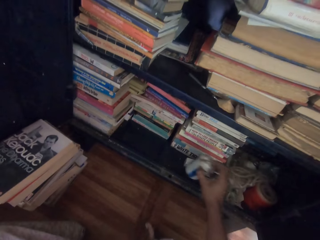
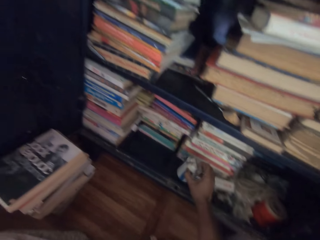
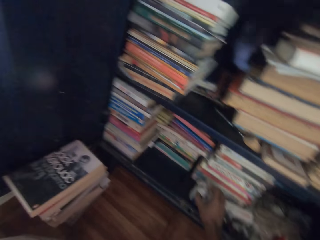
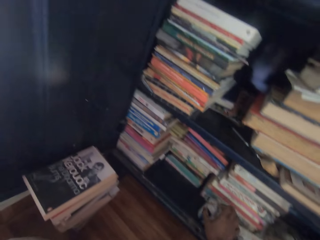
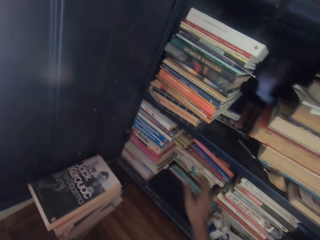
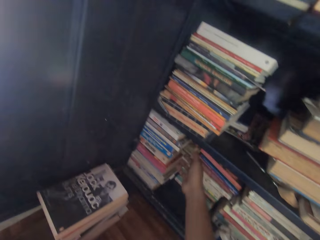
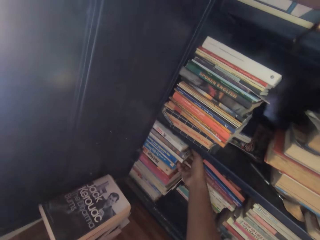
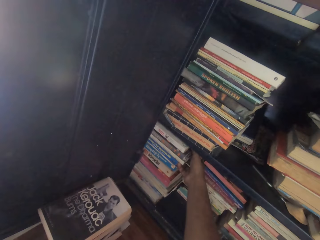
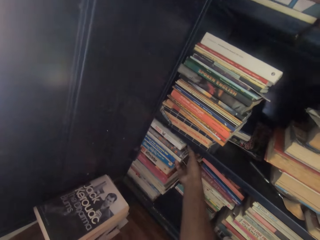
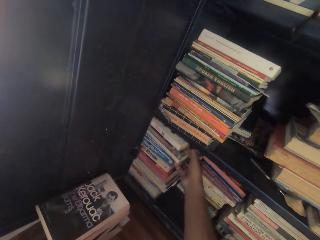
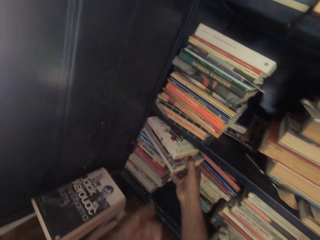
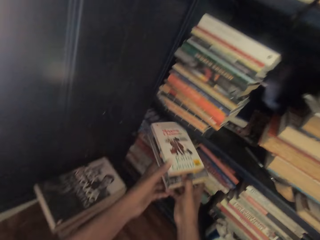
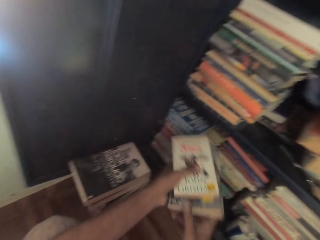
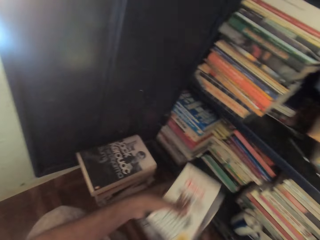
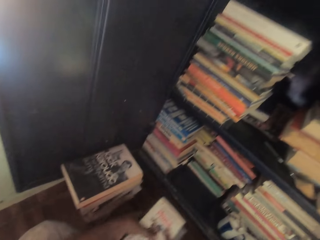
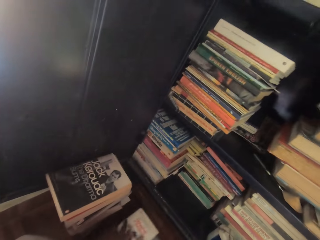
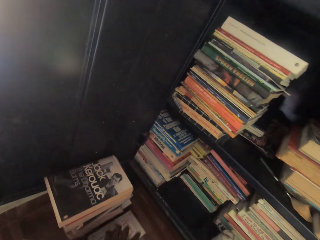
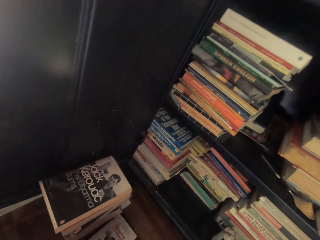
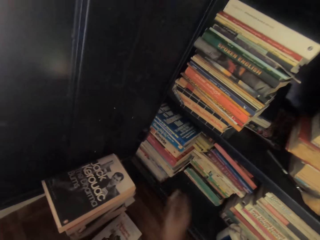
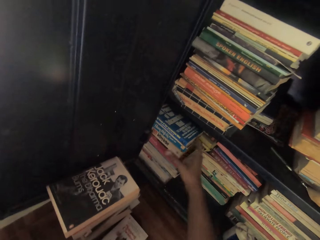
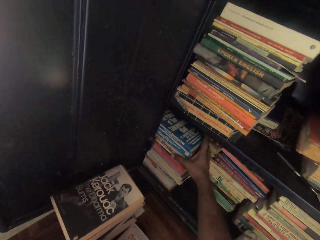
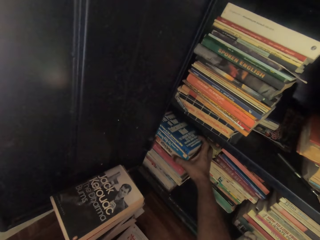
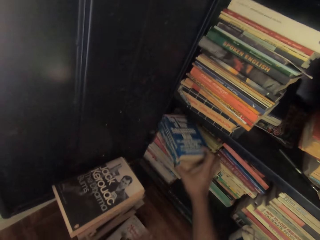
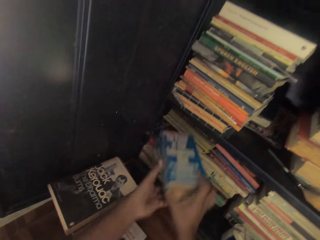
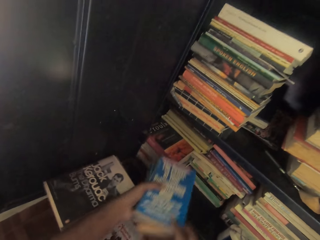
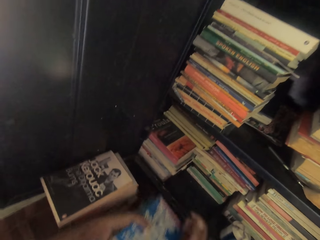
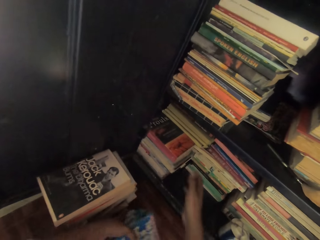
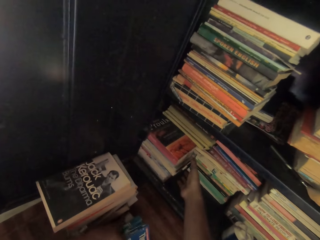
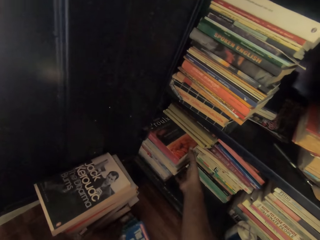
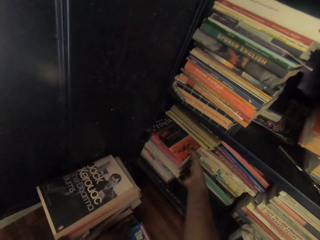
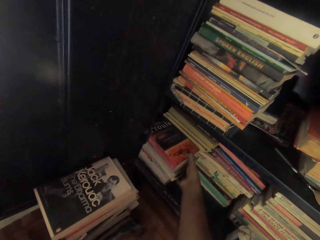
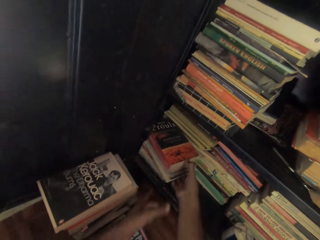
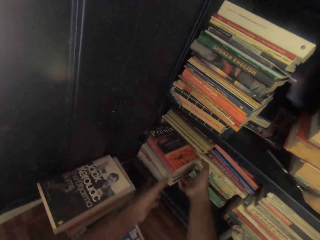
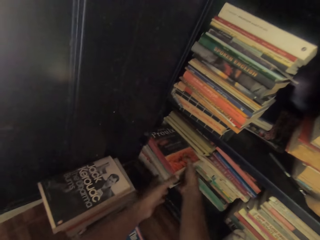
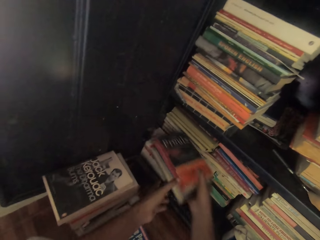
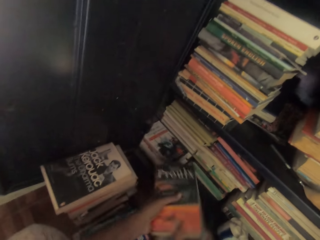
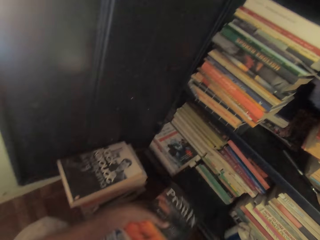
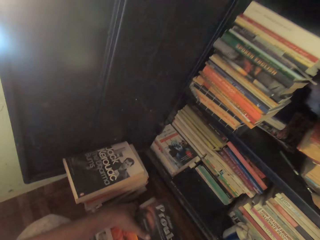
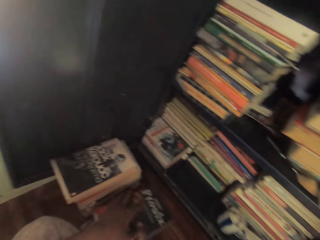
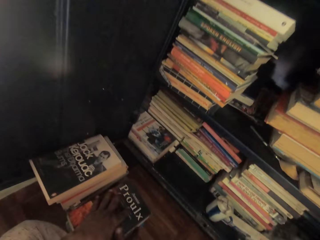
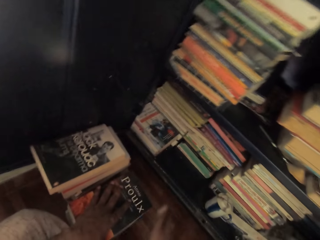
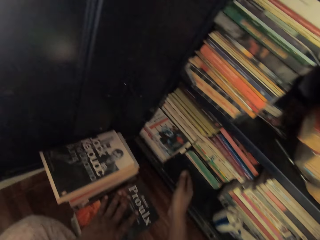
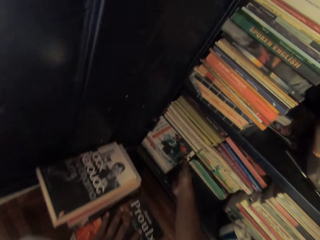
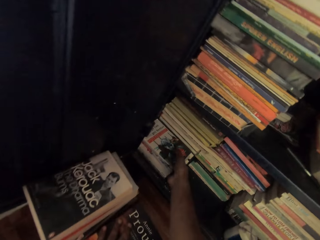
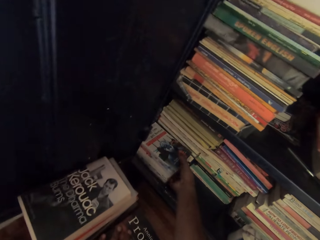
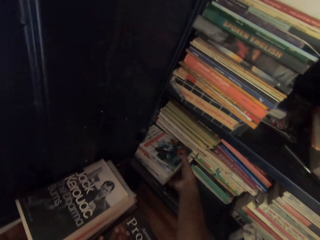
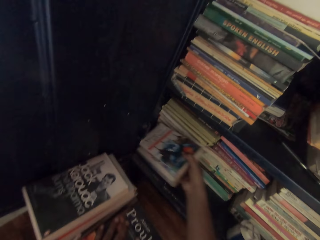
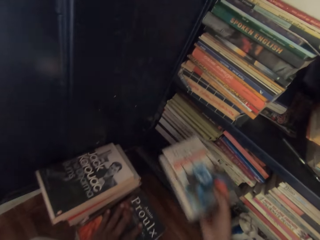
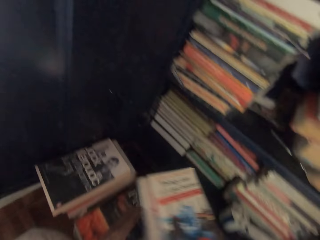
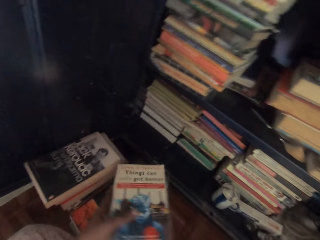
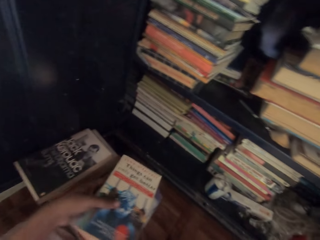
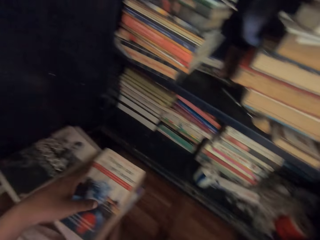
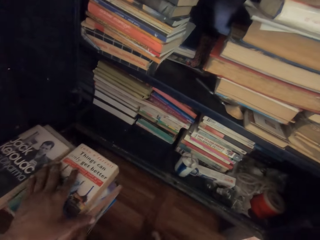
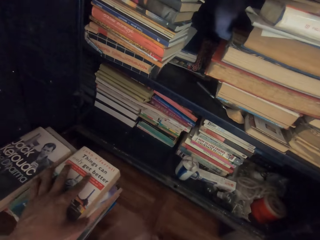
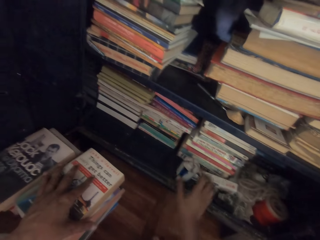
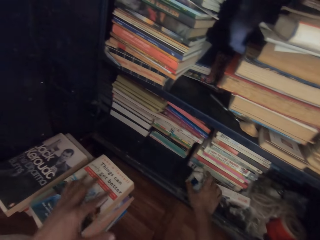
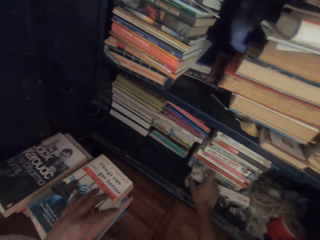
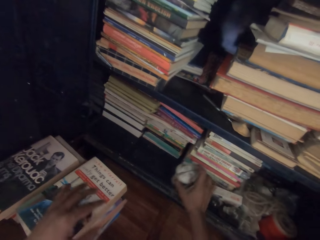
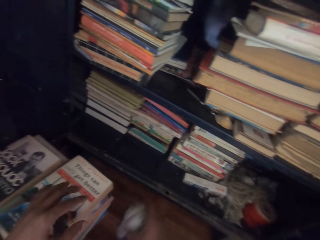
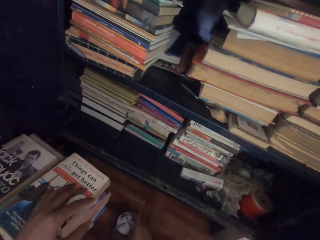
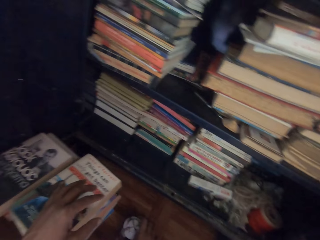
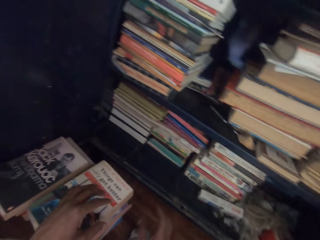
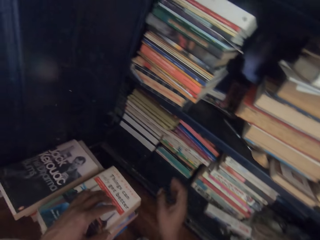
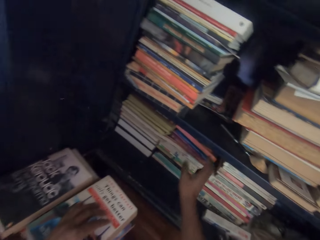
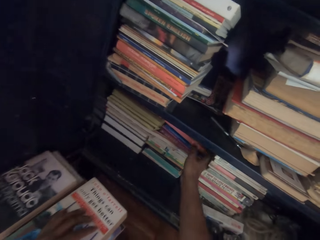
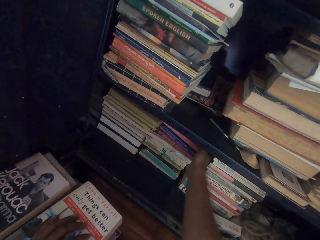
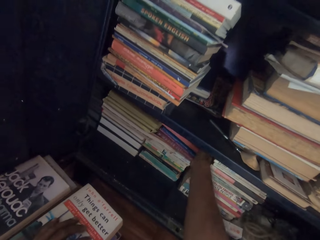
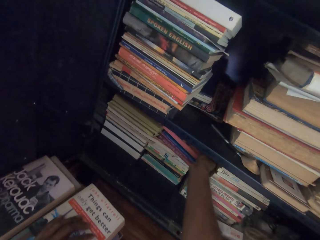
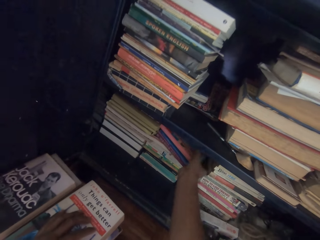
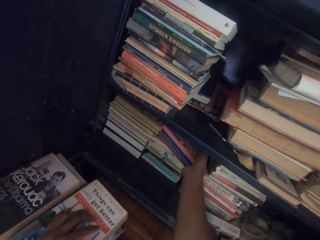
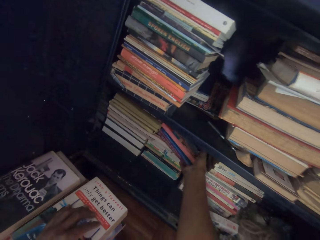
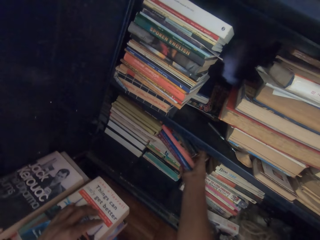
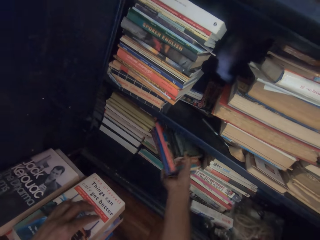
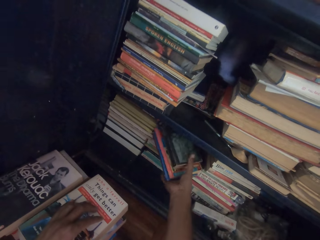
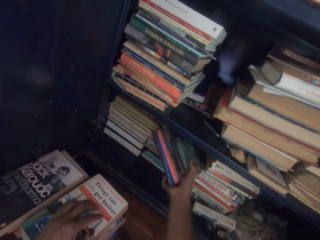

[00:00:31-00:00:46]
The camera wearer drops the cup on the shelf with his right hand. He picks up some books from a pile of books on the shelf with his right hand. He passes the books to the other hand. He holds the books with both hands. He drops the books on the floor with both hands. He picks up some books from the pile of books with his right hand. He passes the books from his right hand to his left hand. He drops the books on the books with his left hand. He pulls some books from the pile of books with his right hand. He picks up the books from the pile of books with his right hand. He holds the books with both hands. He drops the books on the books with both hands. He picks up some books from the pile of books with his right hand. He passes the books to the other hand. He holds the books with both hands. He drops the books on the books with both hands. He picks up the cup from the shelf with his right hand. He moves something from the shelf. He drops the cup on the floor with his right hand. He picks up some books from the pile of books with his right hand. He moves the books from the shelf.

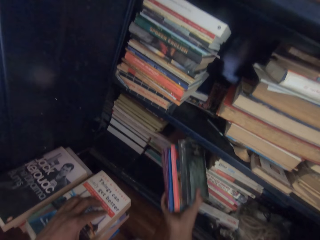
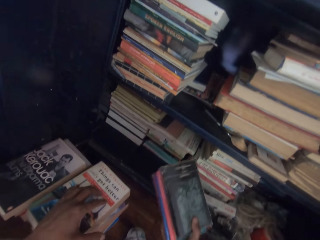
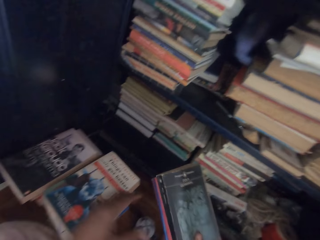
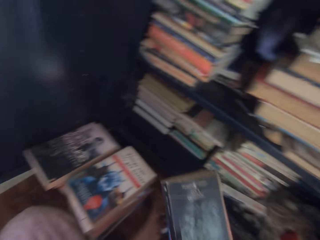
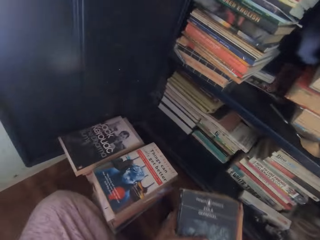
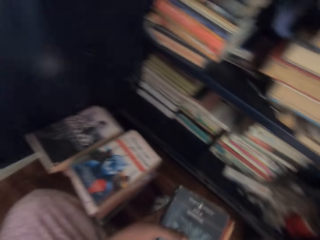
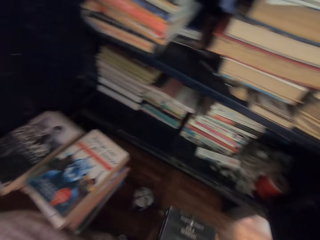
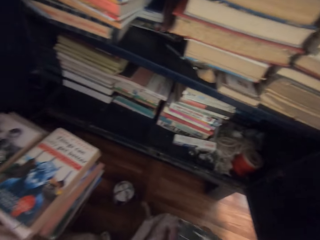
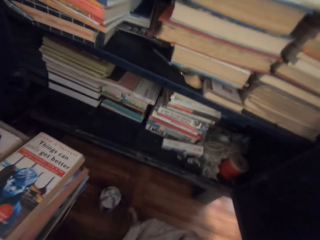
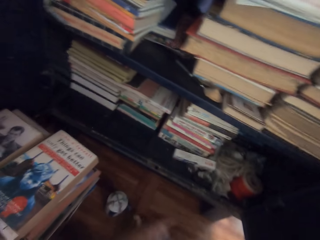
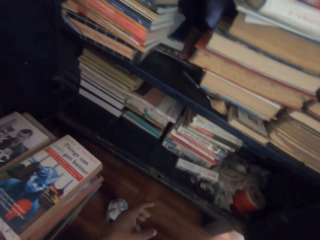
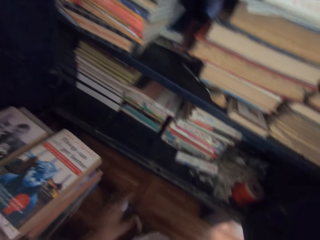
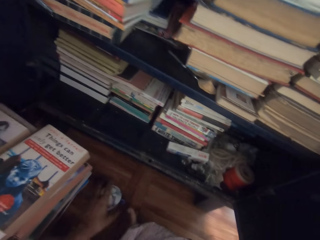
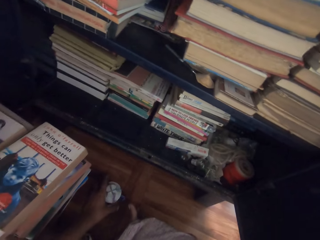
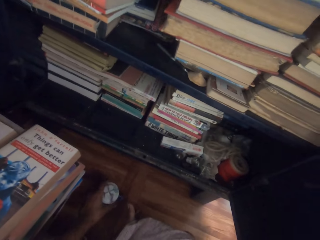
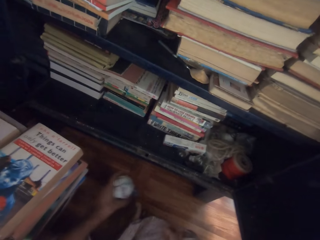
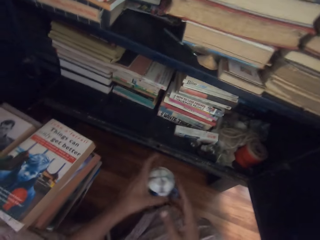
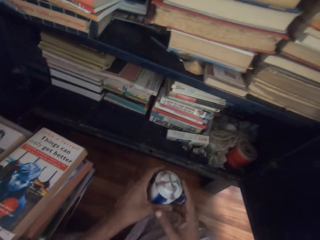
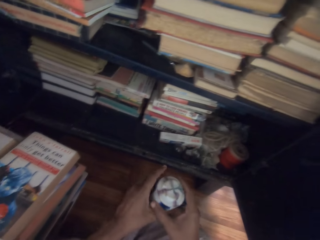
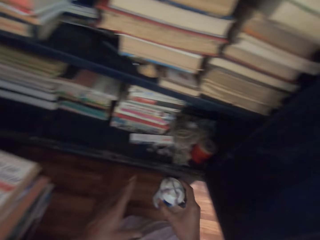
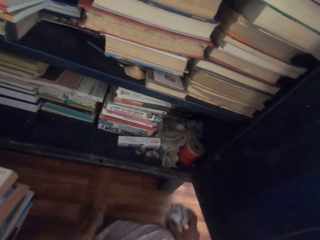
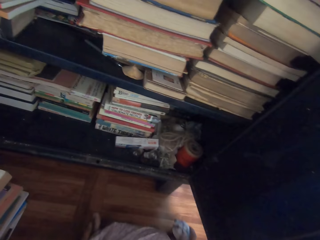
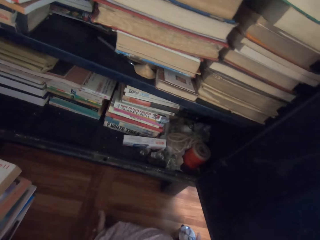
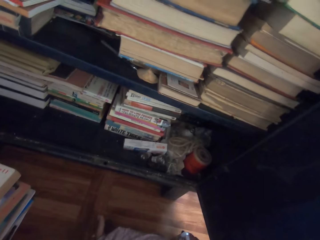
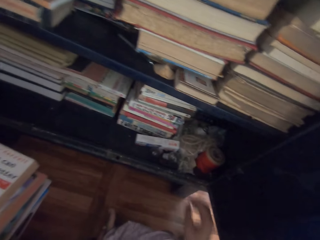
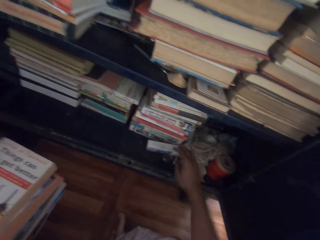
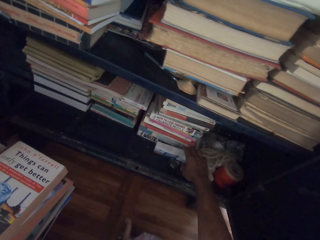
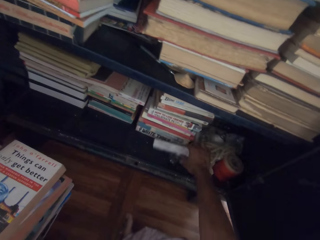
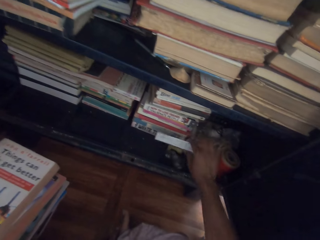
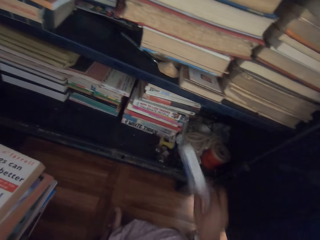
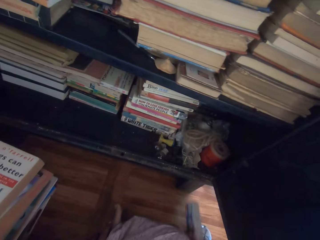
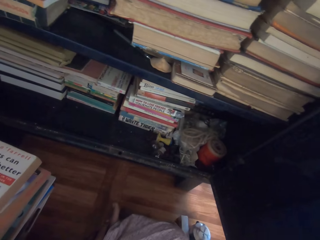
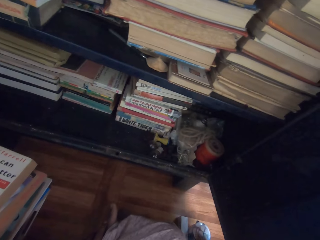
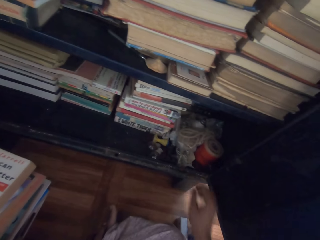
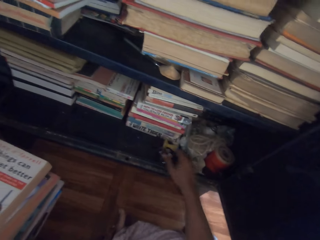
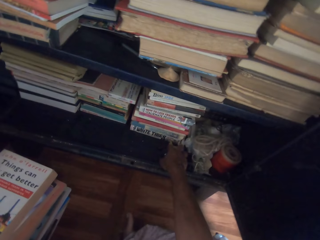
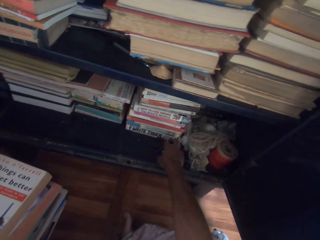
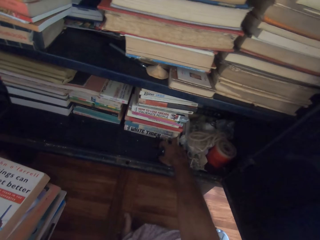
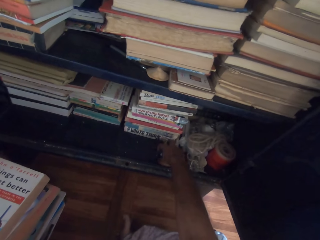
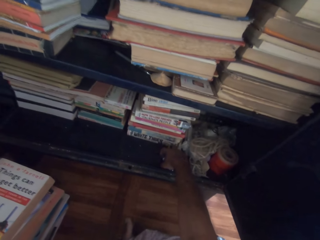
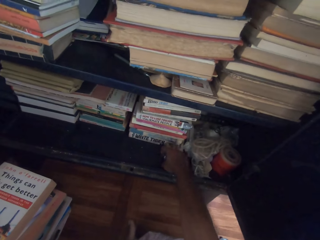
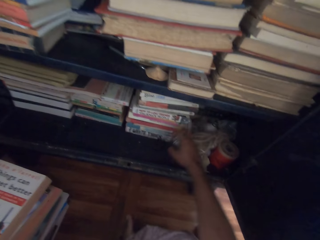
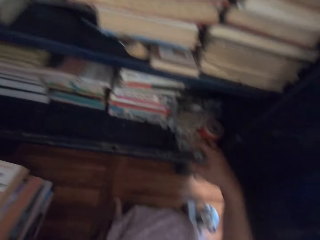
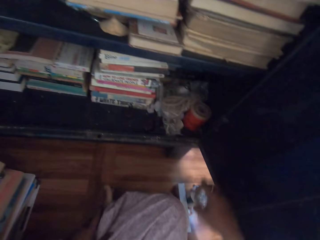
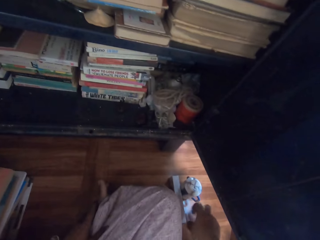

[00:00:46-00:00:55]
The camera wearer holds the books with both hands. He drops the books on the floor with his right hand. He picks up the cup from the floor with his left hand. He passes the cup from his left hand to his right hand. He drops the cup on the floor with his right hand. He picks up a carton from the shelf with his right hand. He drops the carton on the floor with his right hand. He picks up the bulbs from the shelf with his right hand.
